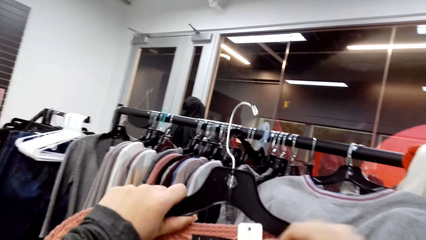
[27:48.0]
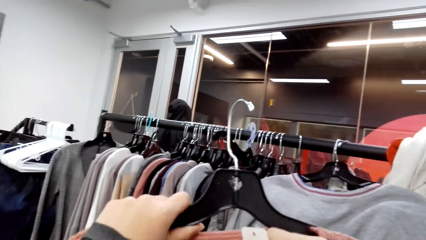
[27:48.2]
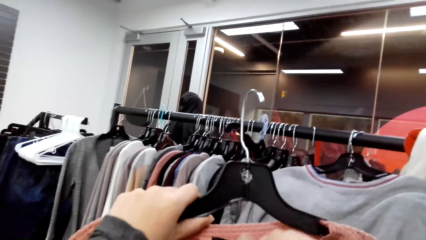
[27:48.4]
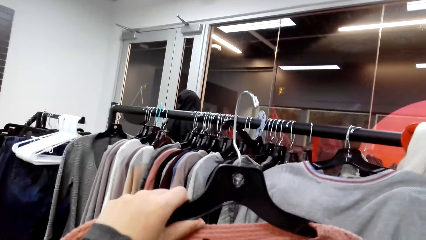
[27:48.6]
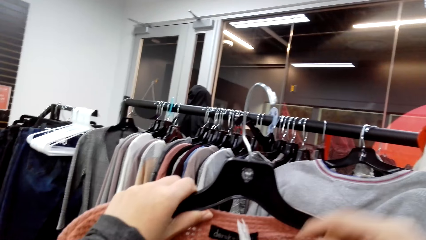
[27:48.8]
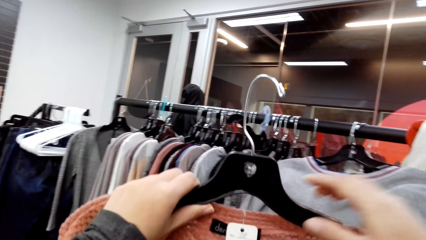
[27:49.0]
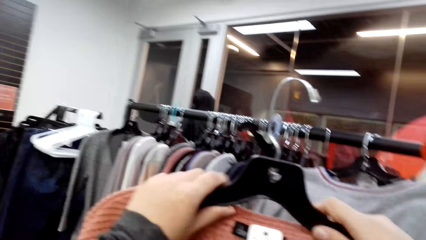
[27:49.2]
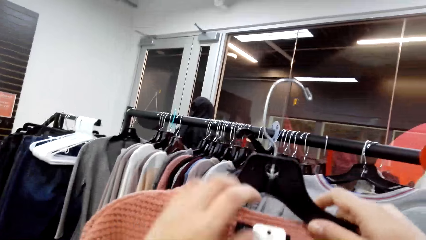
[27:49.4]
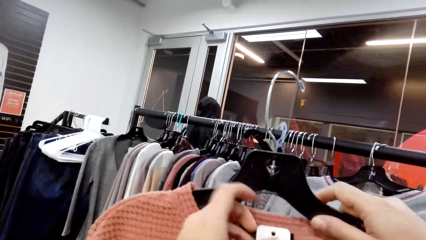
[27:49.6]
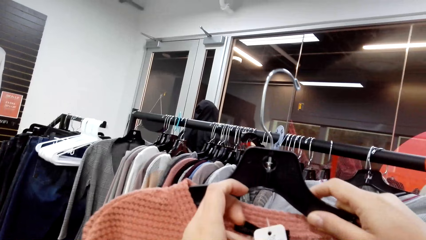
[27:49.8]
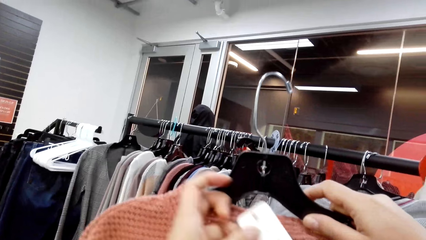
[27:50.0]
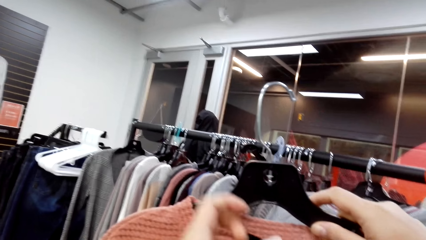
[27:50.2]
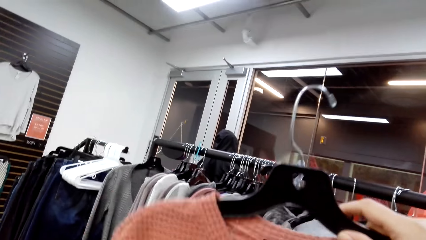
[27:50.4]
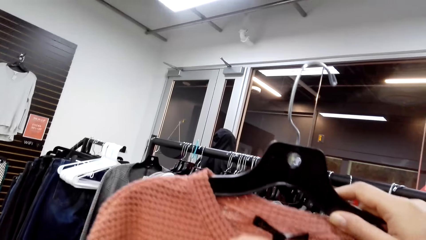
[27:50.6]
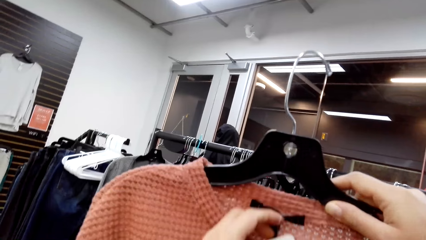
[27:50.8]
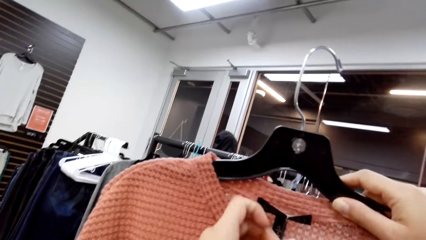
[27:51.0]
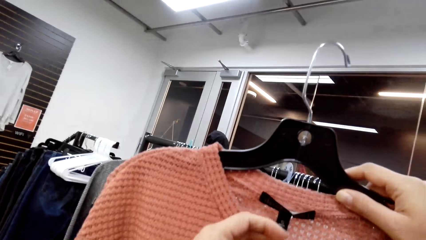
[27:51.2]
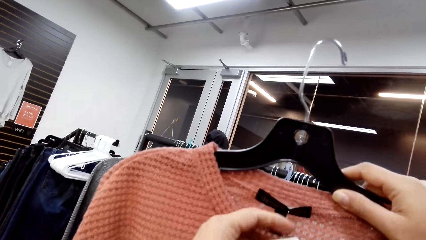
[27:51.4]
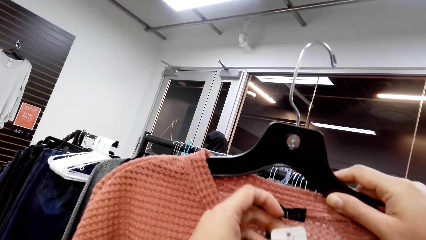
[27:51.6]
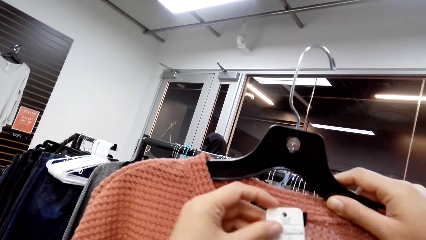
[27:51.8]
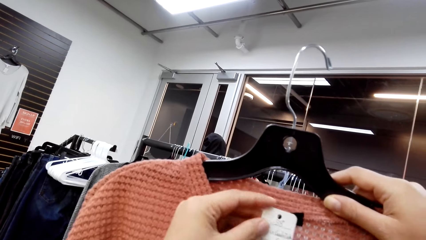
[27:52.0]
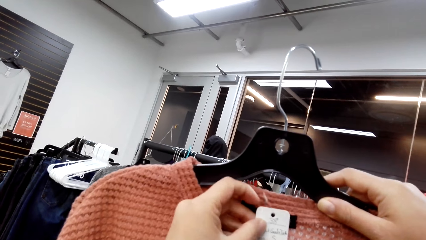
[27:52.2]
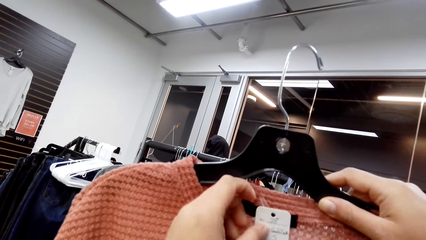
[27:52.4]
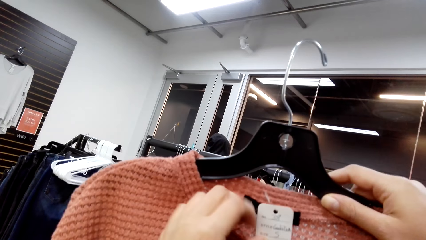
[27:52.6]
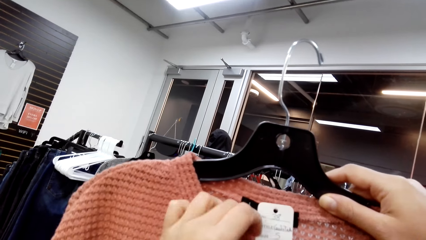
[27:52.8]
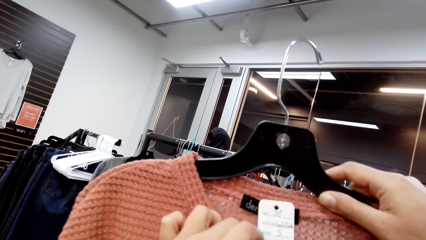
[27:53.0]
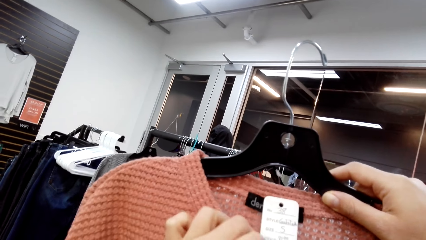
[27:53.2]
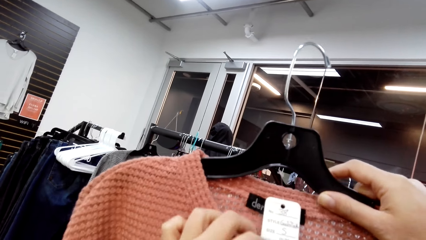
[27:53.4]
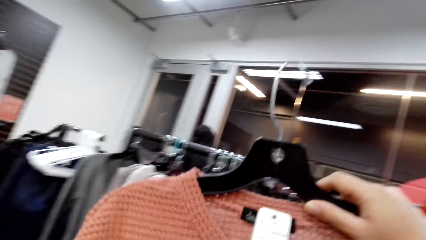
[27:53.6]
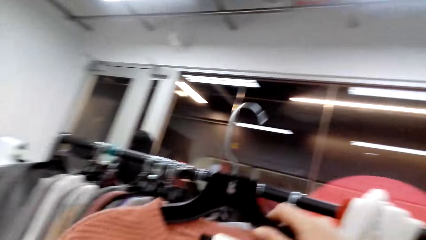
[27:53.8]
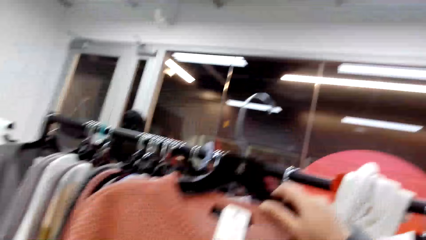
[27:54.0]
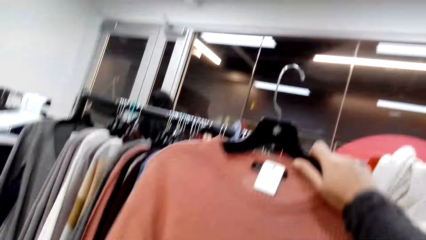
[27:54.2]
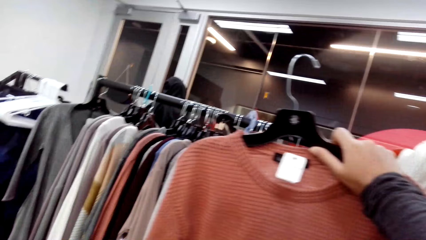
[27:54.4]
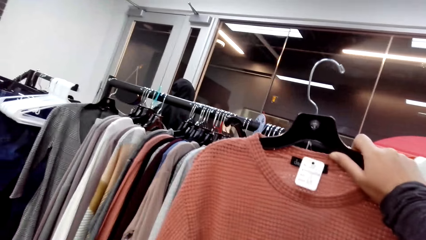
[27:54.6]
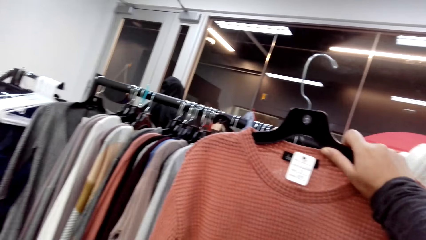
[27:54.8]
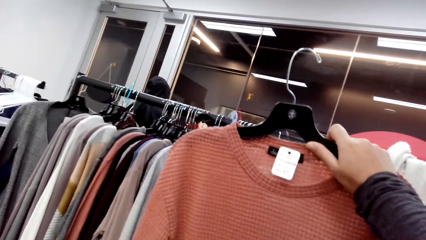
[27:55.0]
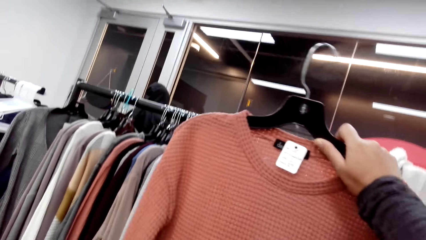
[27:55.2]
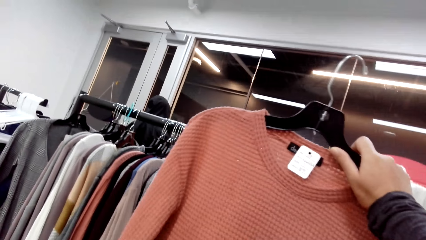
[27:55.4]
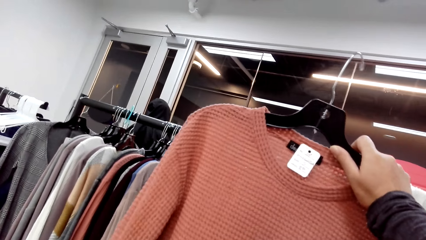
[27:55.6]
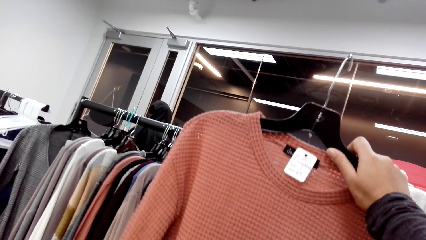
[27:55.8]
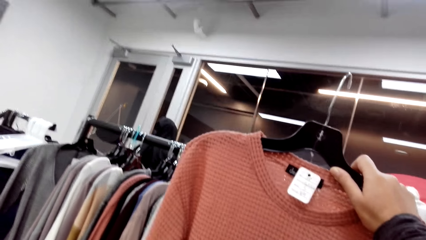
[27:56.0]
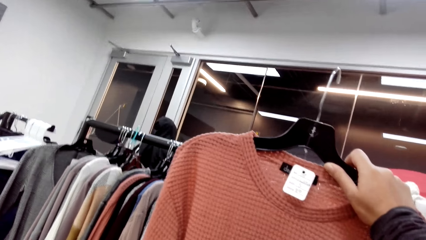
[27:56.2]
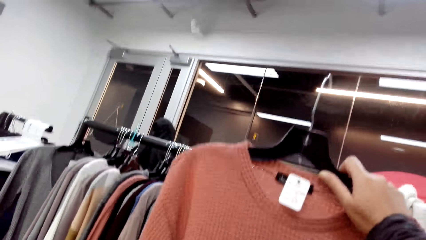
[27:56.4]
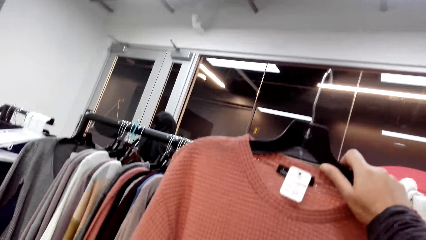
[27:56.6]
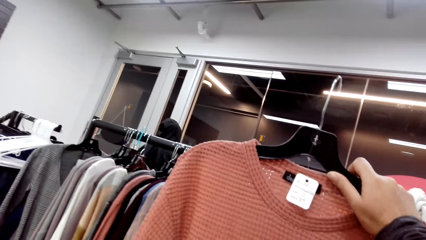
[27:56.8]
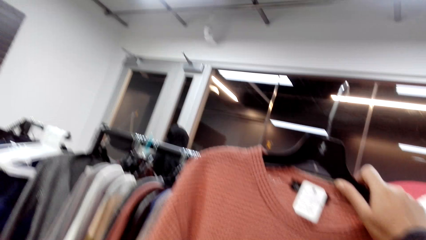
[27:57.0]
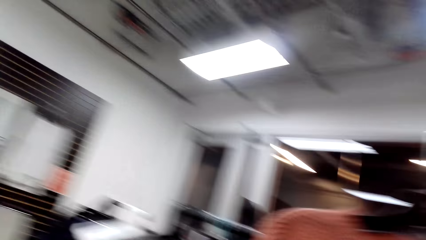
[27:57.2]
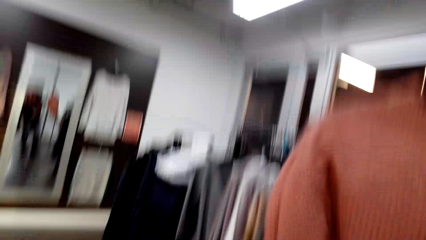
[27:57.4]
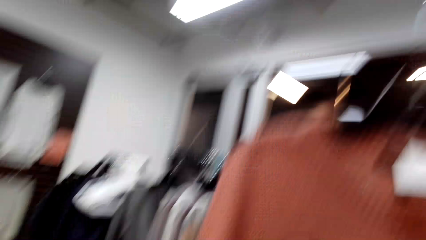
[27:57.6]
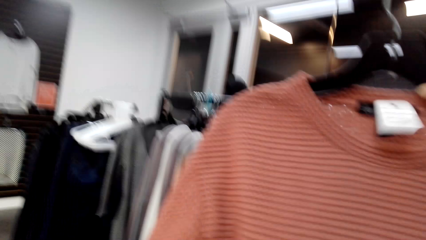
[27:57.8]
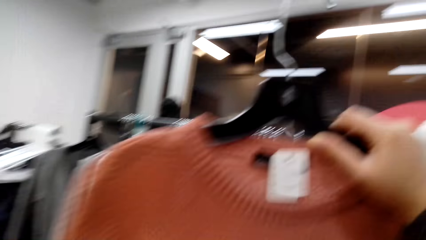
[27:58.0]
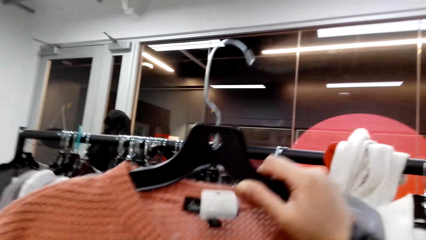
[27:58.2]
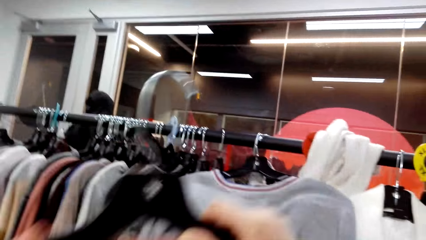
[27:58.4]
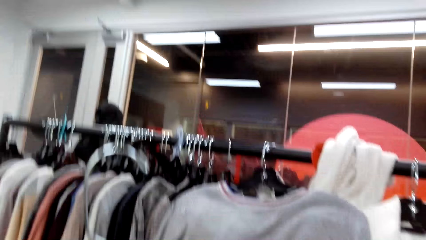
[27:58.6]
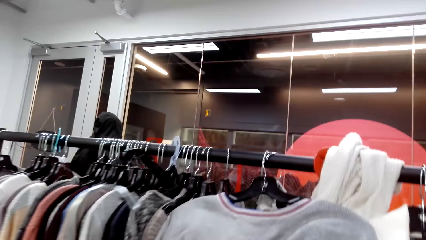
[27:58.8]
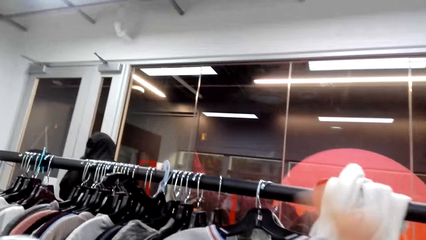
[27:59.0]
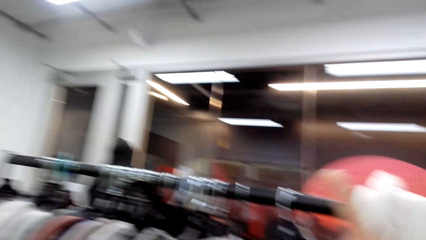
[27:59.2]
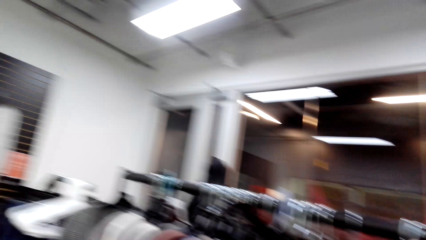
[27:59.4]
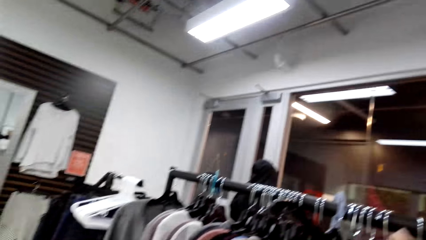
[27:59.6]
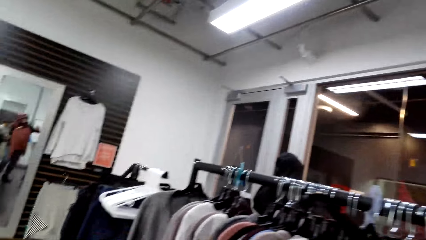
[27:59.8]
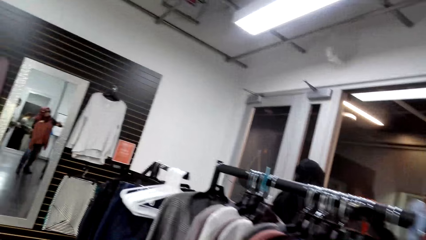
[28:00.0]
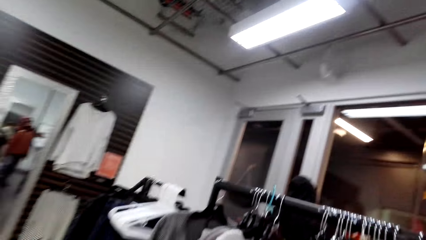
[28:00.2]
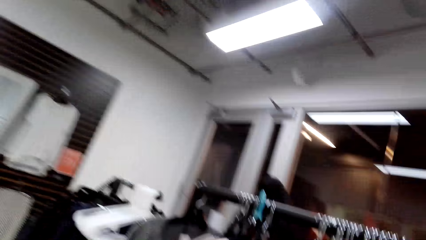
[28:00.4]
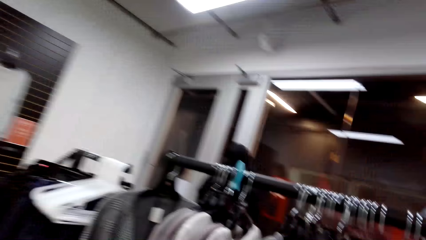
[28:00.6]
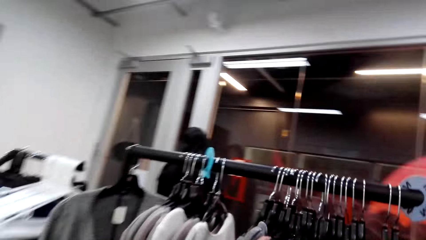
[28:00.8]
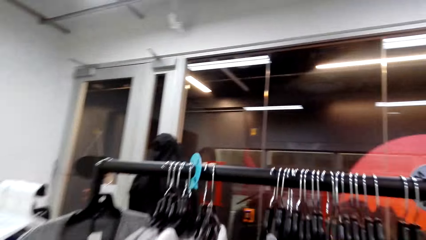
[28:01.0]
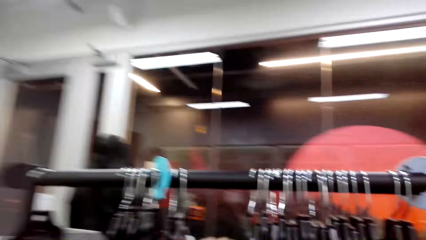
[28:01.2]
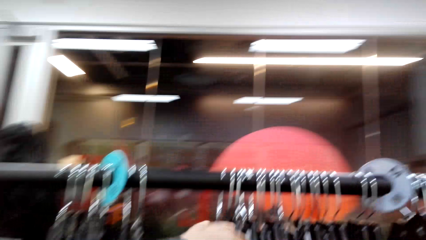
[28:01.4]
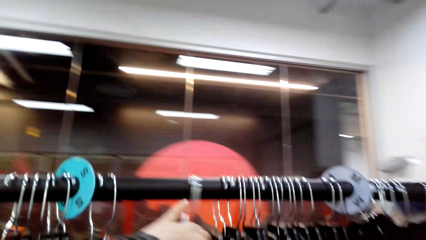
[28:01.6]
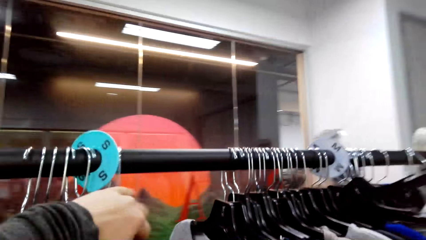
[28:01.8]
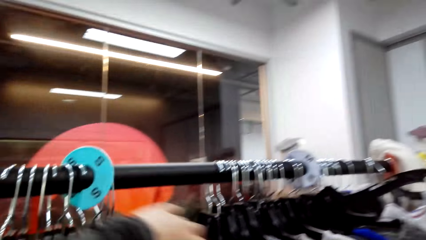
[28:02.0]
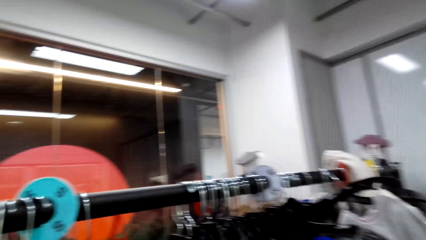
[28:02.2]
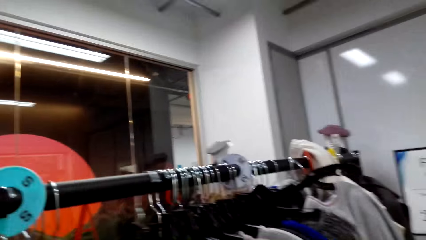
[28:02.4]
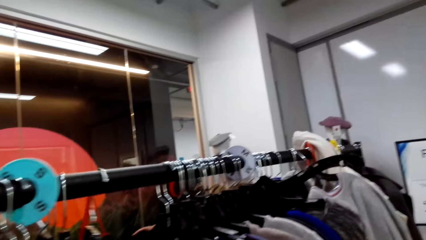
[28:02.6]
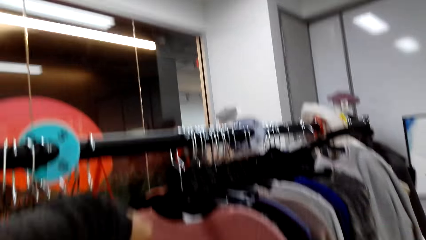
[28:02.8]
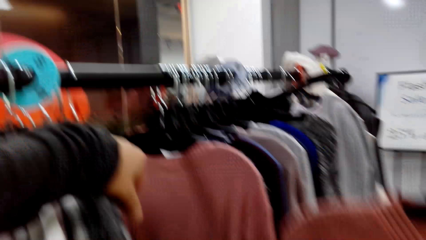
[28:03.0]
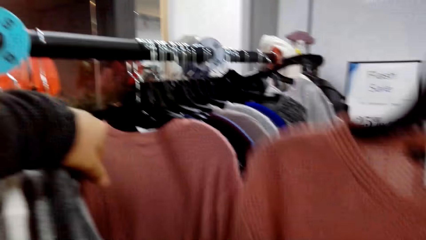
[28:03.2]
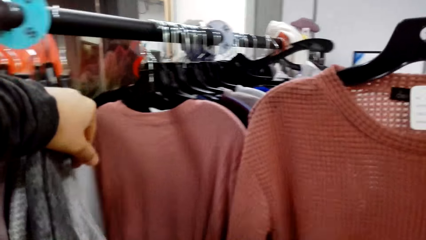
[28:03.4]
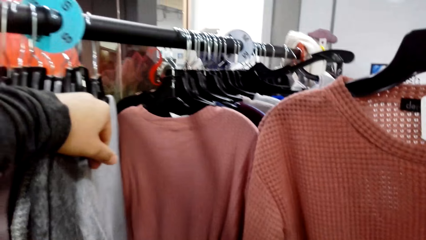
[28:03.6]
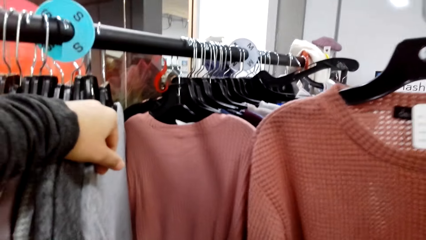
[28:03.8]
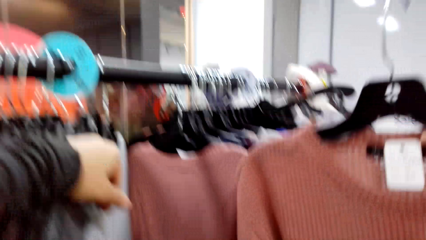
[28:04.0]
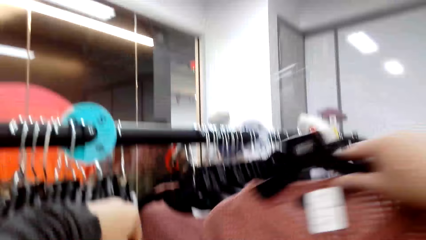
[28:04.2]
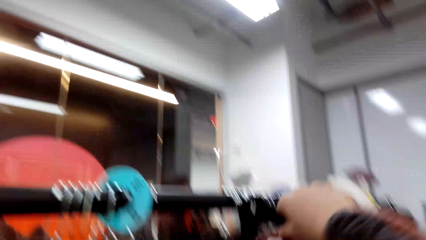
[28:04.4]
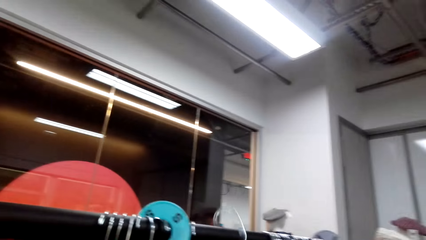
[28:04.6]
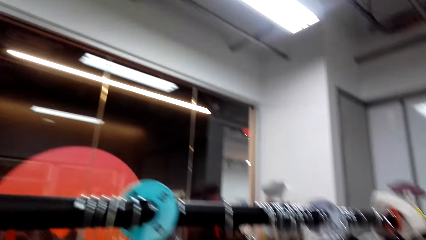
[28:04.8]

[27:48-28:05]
The camera wearer moves a tag. They hold a cloth. They touch the tag. They move a hand, and they move it again. They look around. They move clothes. They look at the clothes on the rack.
